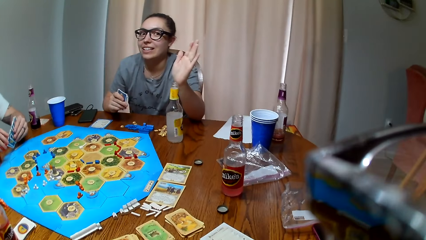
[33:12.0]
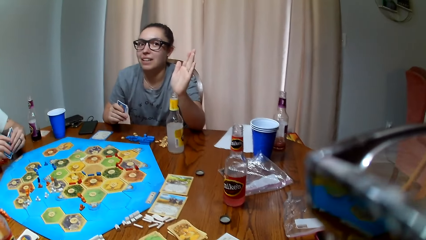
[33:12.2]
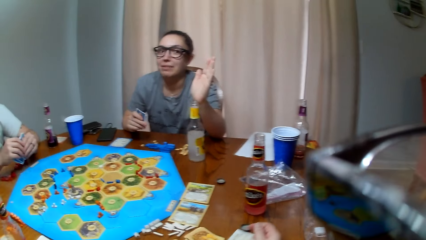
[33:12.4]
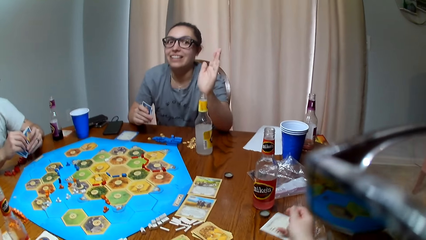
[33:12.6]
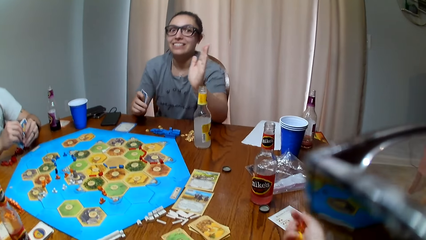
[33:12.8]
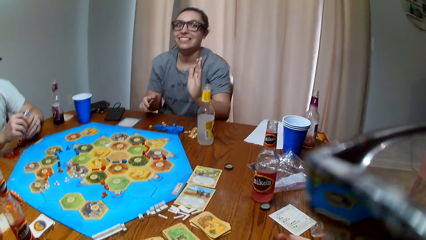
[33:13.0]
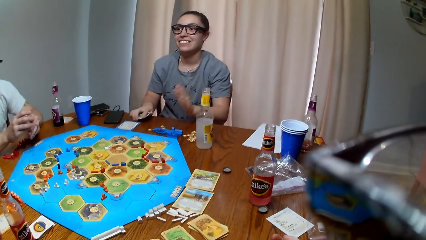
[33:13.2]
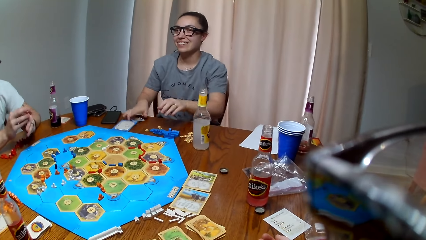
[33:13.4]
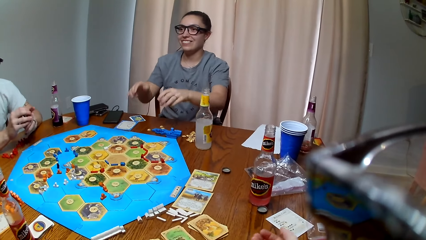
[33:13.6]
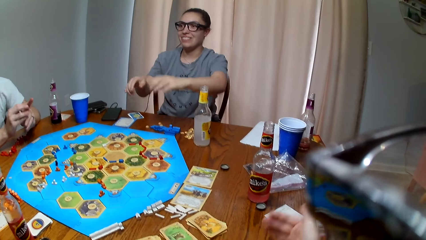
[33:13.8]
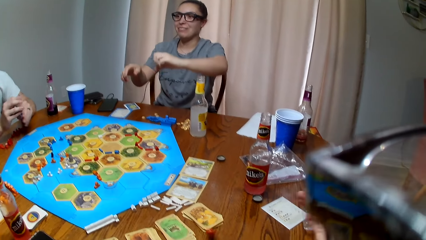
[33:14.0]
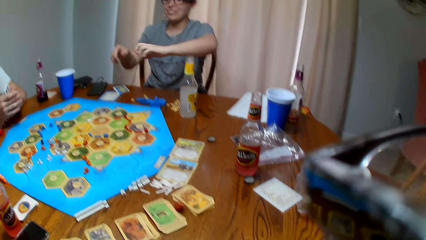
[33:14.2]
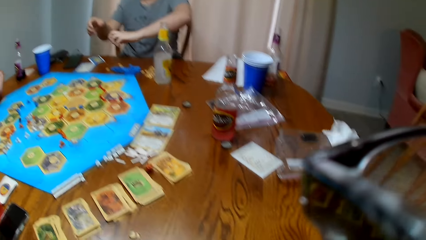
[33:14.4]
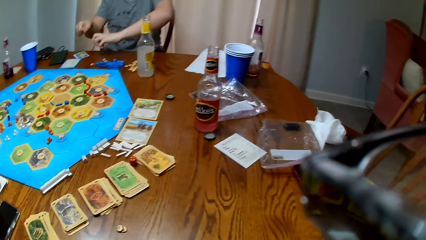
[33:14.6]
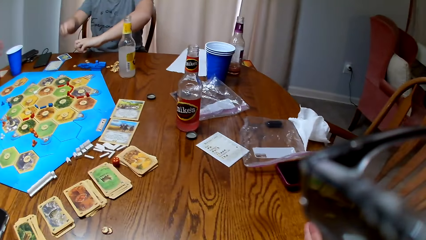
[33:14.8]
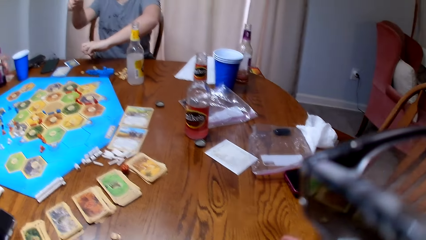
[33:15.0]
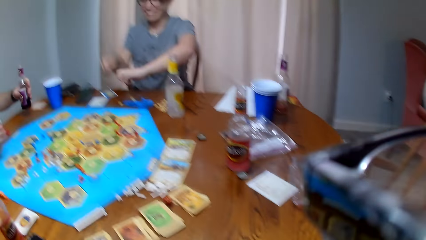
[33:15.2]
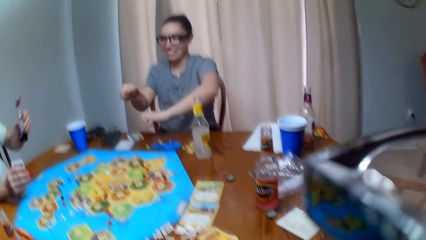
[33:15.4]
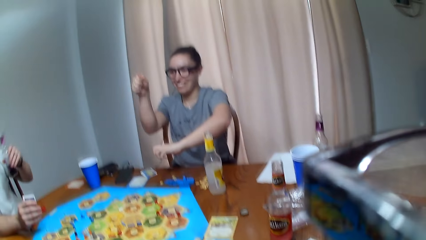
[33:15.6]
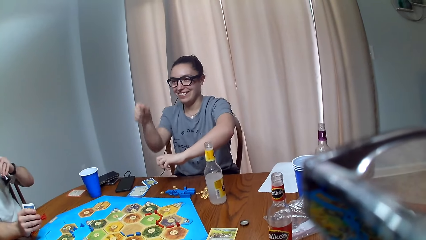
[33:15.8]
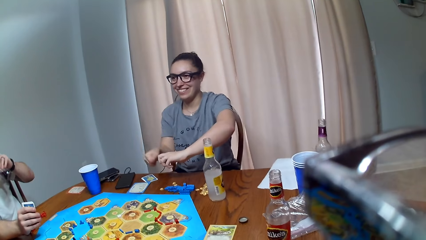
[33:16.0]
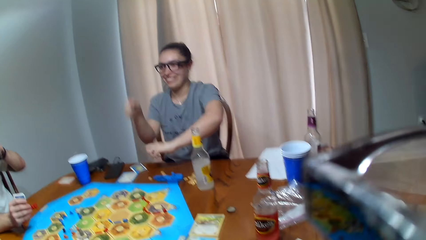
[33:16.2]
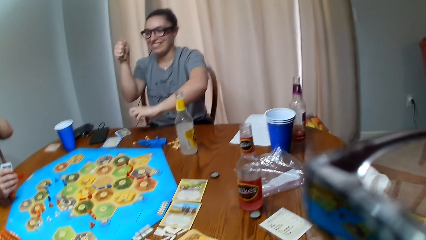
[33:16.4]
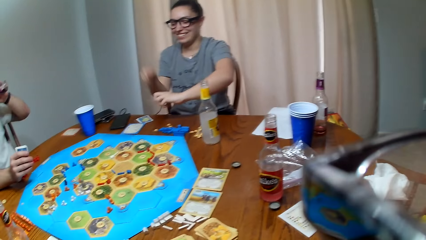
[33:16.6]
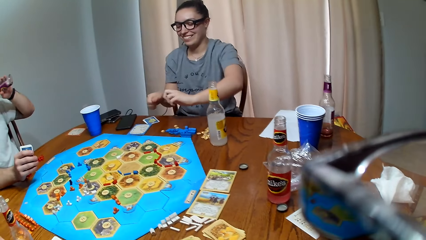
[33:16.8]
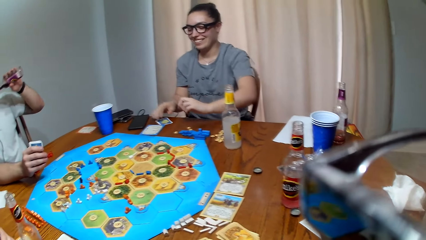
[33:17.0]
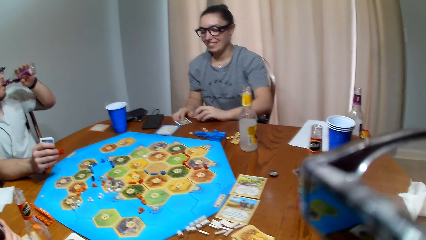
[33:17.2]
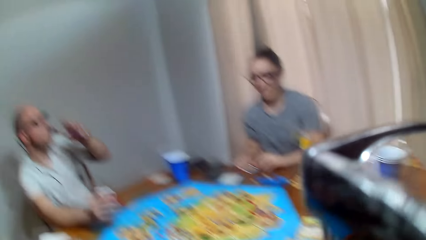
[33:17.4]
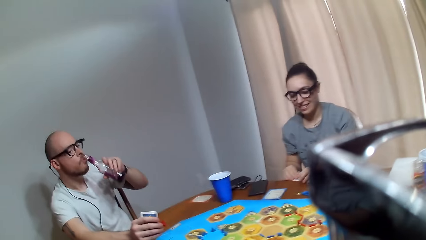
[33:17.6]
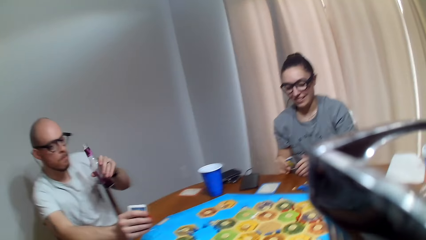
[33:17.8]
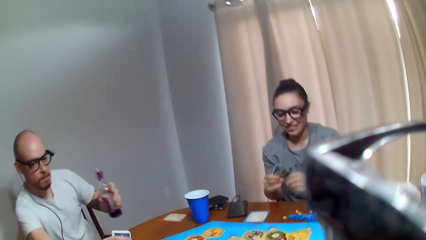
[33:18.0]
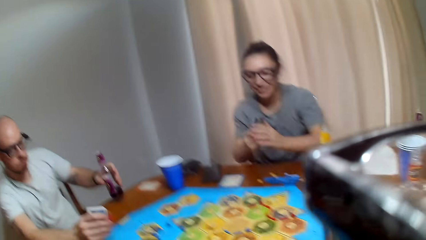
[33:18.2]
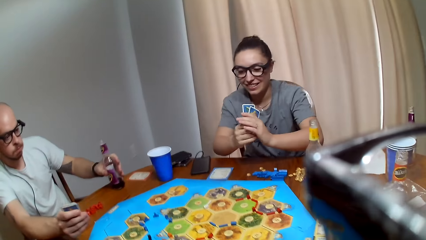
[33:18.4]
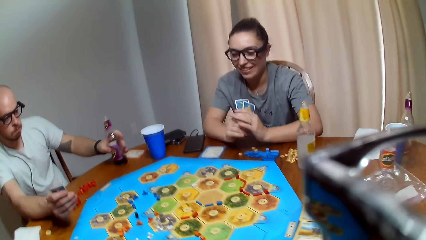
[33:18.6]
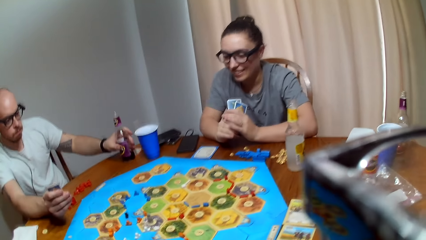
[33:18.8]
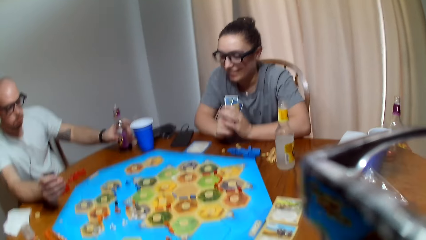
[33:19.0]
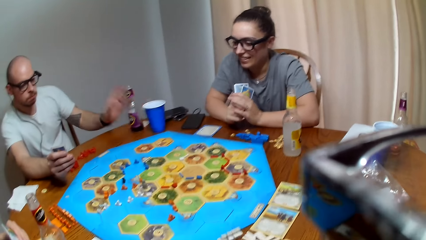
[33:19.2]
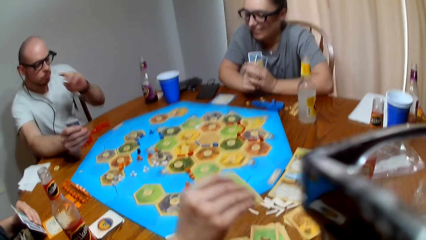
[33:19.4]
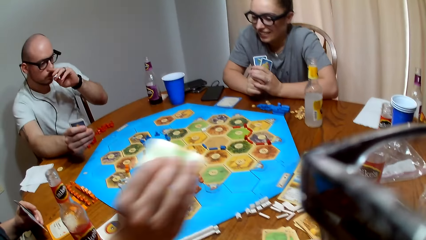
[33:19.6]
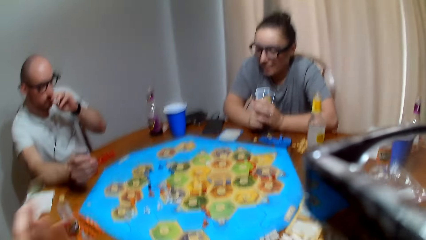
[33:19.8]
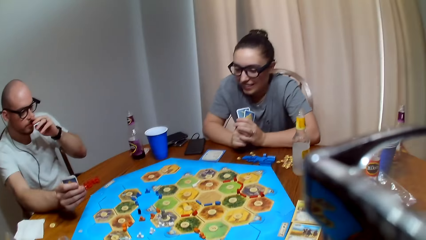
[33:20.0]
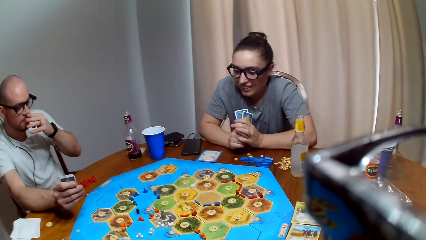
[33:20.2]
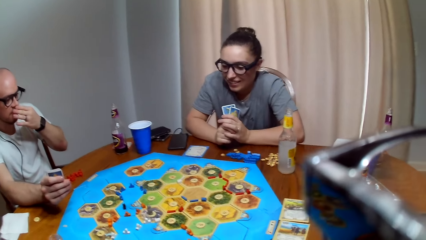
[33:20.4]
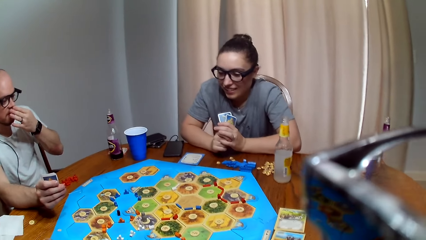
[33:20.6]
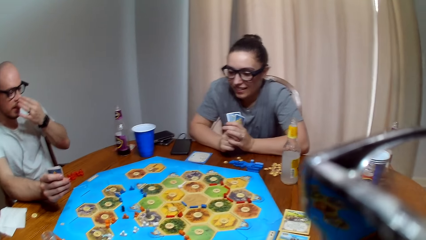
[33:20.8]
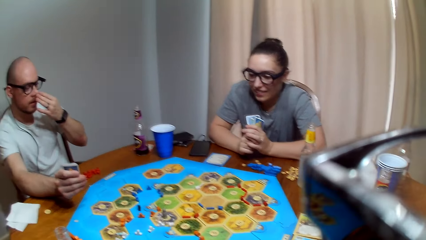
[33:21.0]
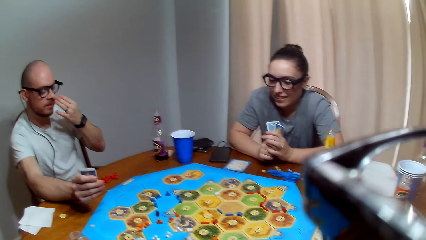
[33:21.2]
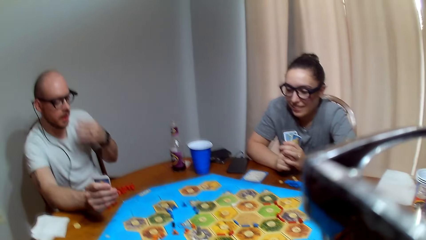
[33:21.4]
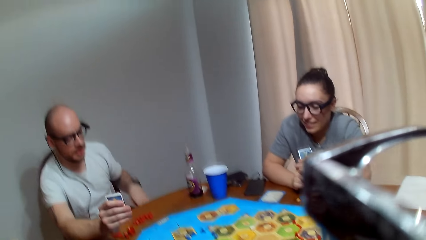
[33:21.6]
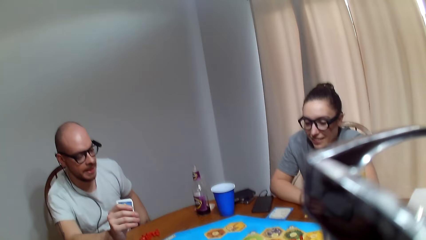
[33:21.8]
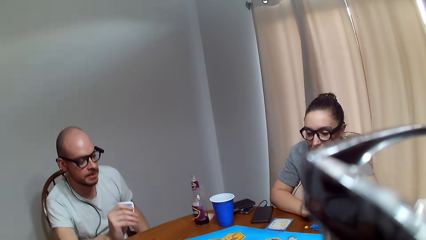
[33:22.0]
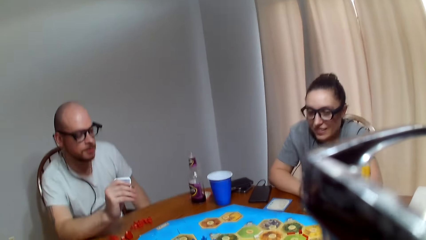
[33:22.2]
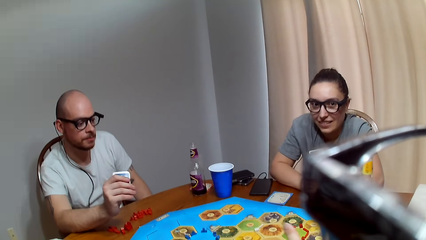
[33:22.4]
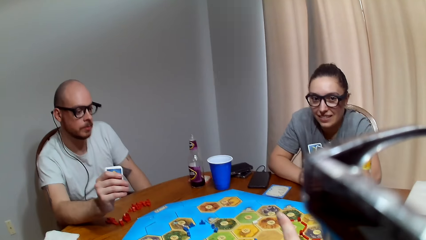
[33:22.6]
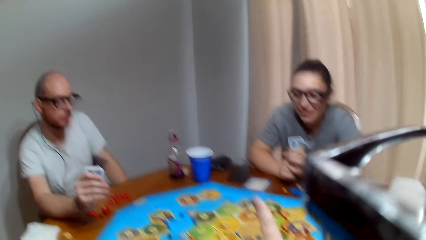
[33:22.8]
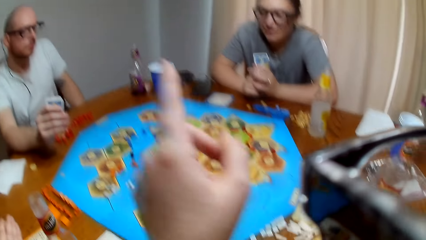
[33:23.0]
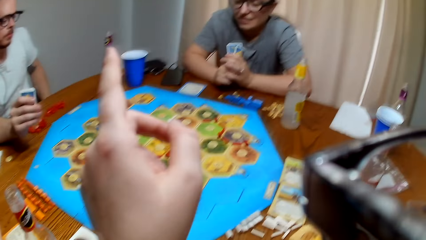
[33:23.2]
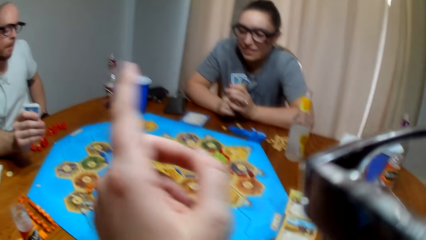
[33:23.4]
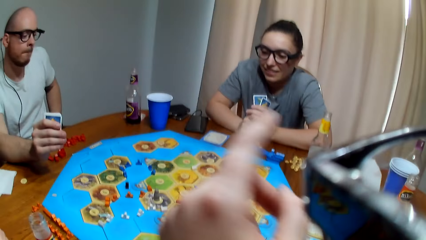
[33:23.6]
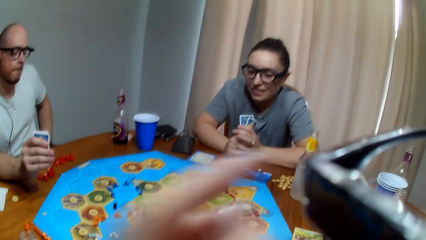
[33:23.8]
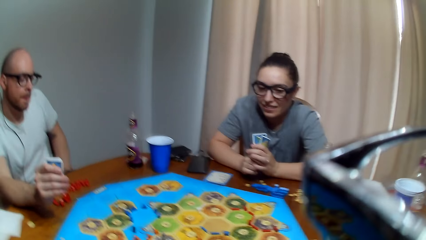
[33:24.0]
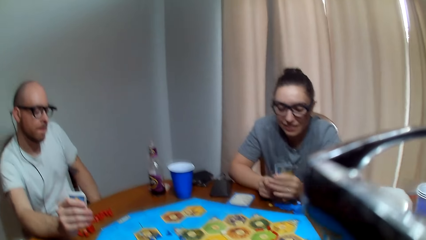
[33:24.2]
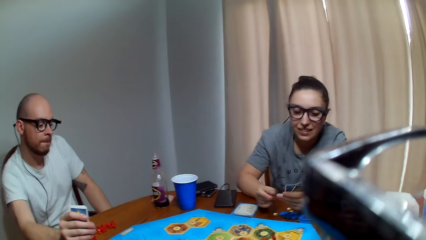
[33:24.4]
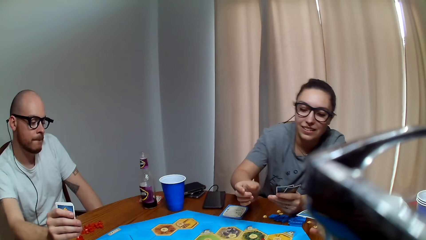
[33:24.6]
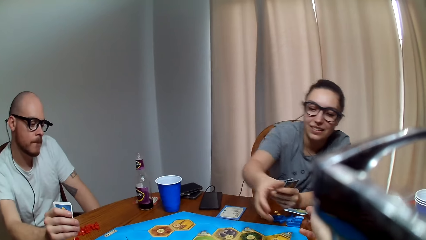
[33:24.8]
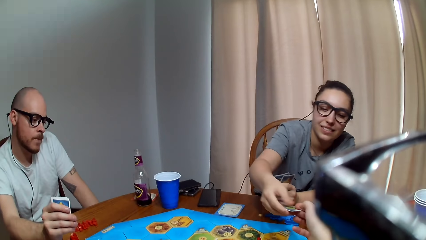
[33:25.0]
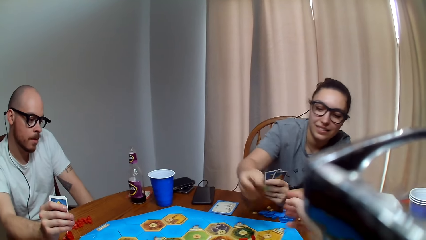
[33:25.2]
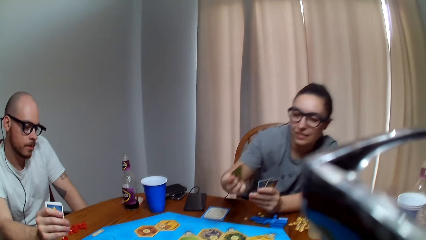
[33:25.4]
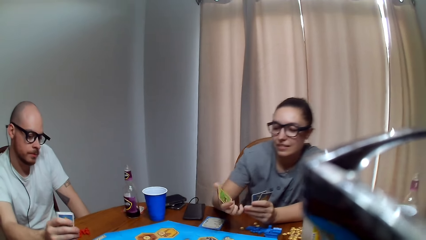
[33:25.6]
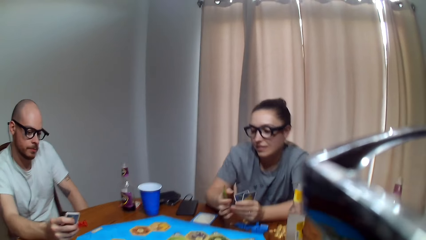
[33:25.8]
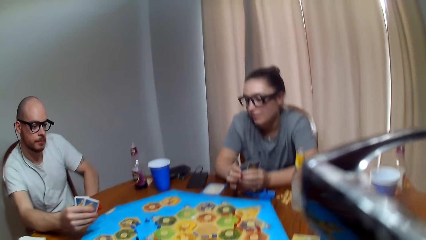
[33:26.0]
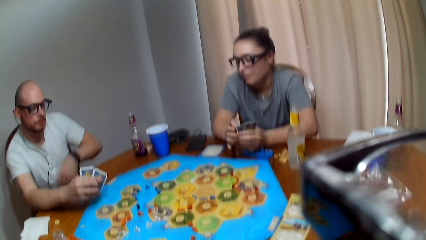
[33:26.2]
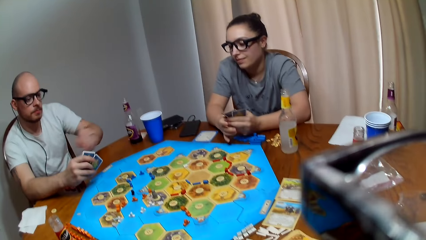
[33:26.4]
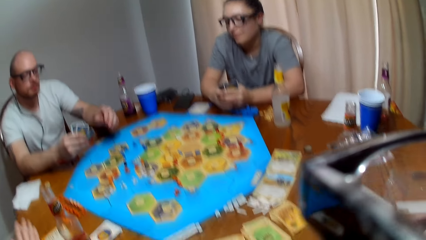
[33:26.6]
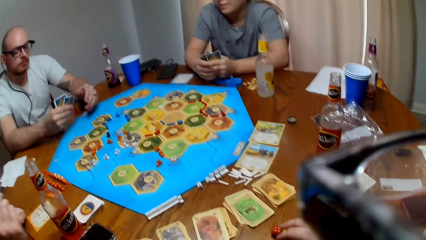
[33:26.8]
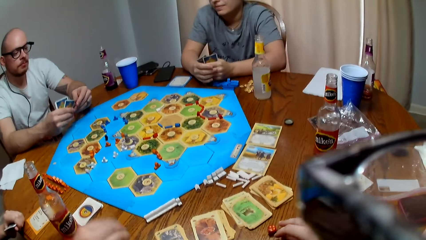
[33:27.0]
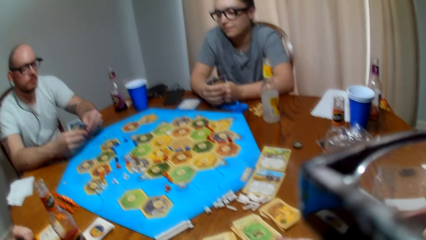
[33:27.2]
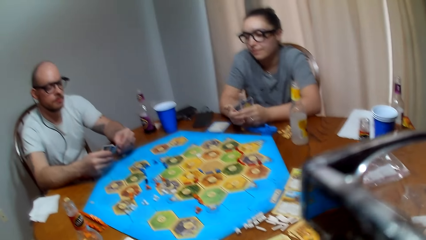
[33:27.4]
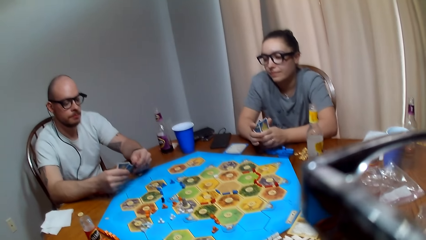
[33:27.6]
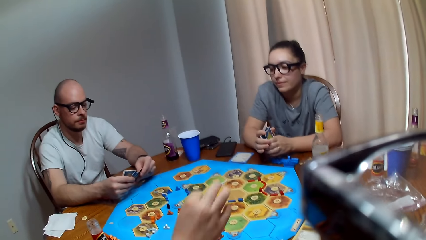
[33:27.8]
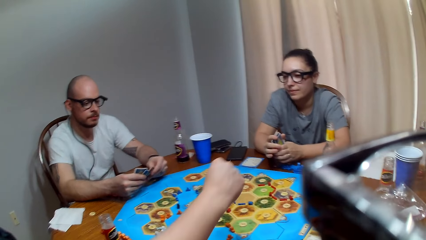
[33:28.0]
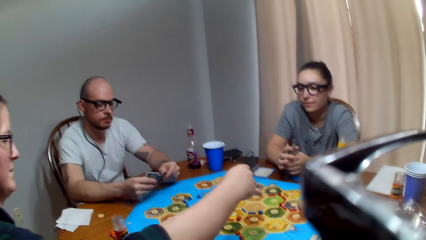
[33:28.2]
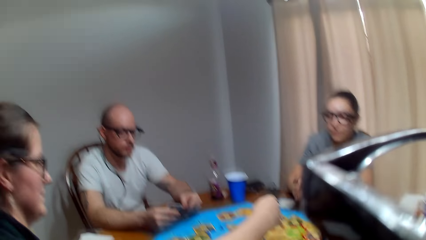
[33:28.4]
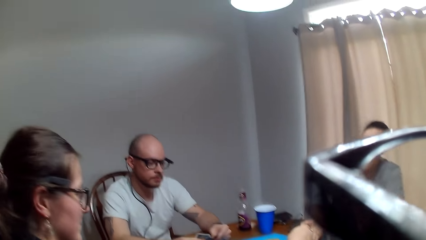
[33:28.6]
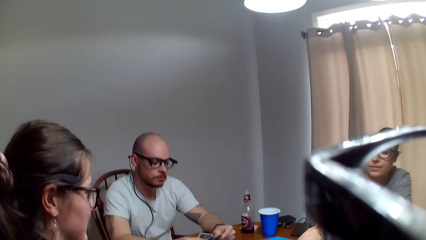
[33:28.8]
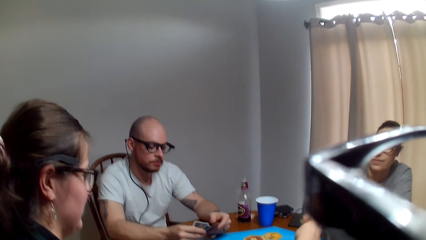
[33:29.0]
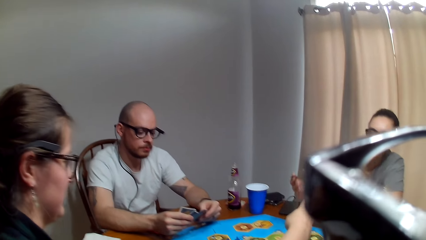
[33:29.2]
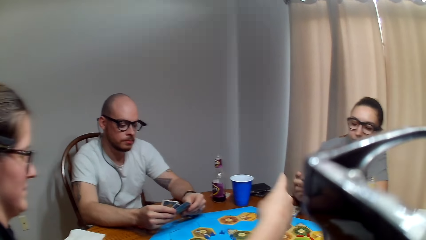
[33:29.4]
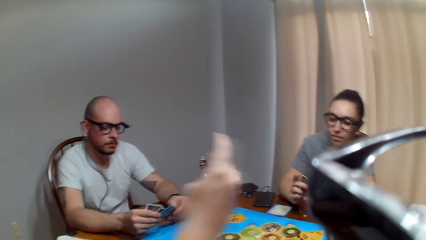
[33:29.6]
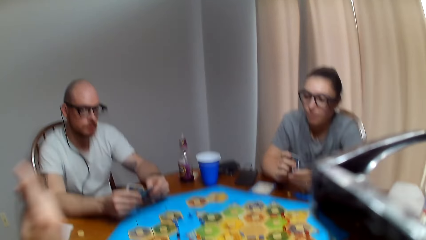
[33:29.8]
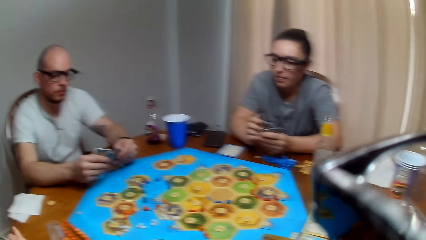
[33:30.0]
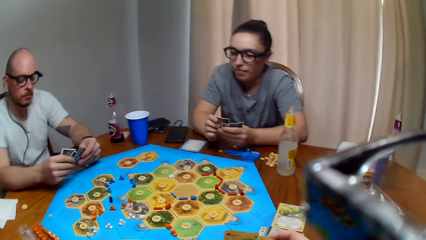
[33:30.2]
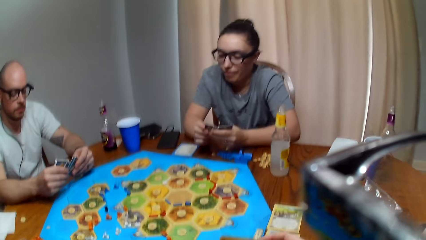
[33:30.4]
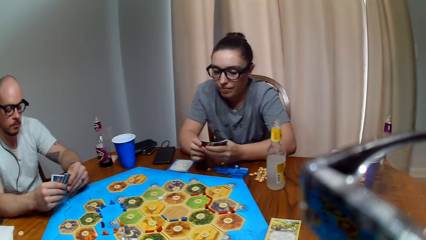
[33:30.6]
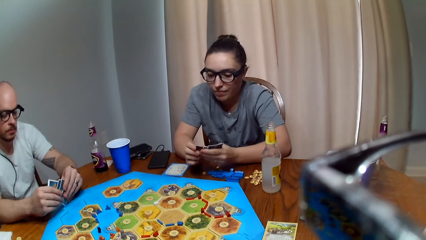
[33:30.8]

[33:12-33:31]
The camera wearer shakes the dice. They move the paper on the table. A woman places the cards on the table. The woman speaks to another woman. The first woman uses gesture. A man picks up the bottle on the table. The camera wearer speaks to the first woman. The man drinks his beverage. The first woman collects the cards on the table. The camera wearer speaks. The man lays the bottle on the table. The man touches his nose with his fingers. The man speaks to the first woman. The camera wearer converses. The first woman picks a card from the camera wearer. The camera wearer hands over a card to the first woman. They make a sound. They make a remark. The other woman gives the first woman a card.
